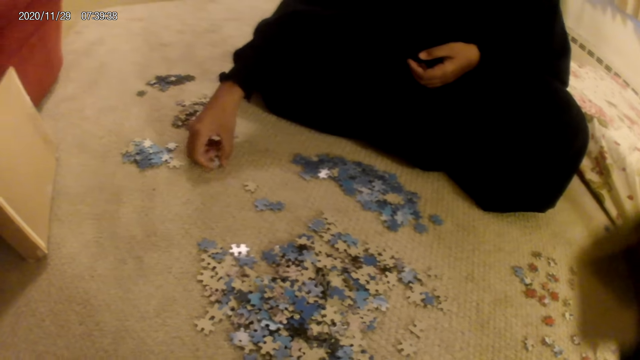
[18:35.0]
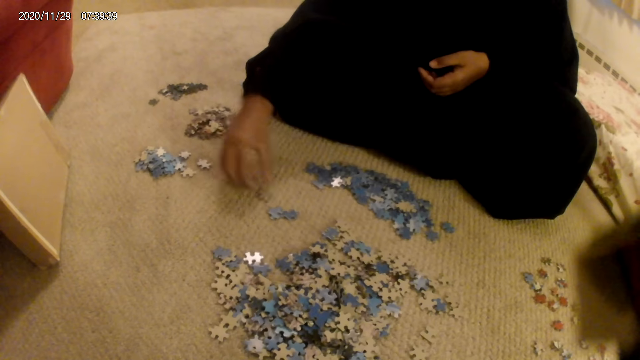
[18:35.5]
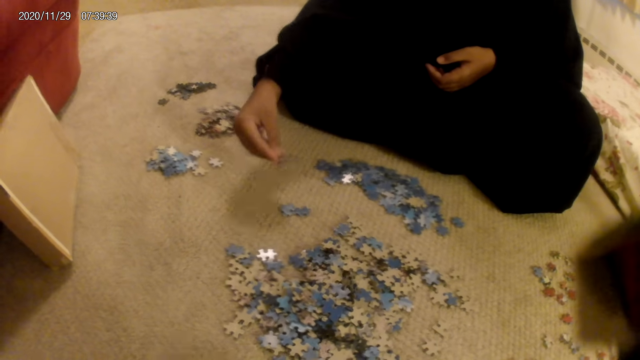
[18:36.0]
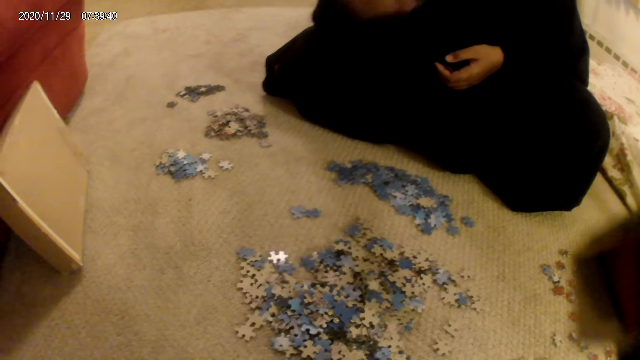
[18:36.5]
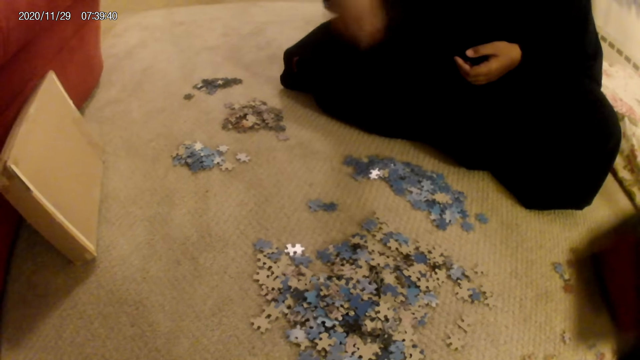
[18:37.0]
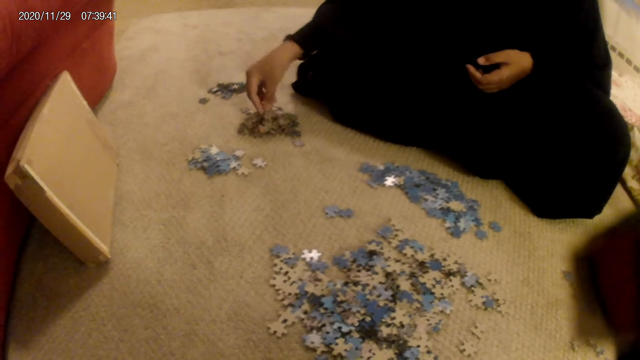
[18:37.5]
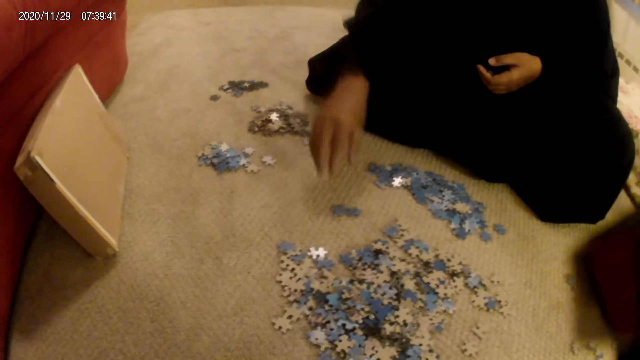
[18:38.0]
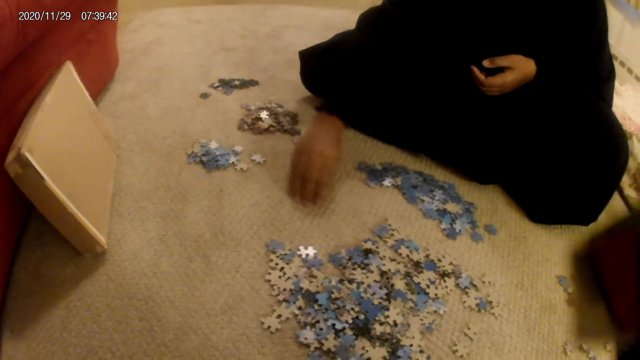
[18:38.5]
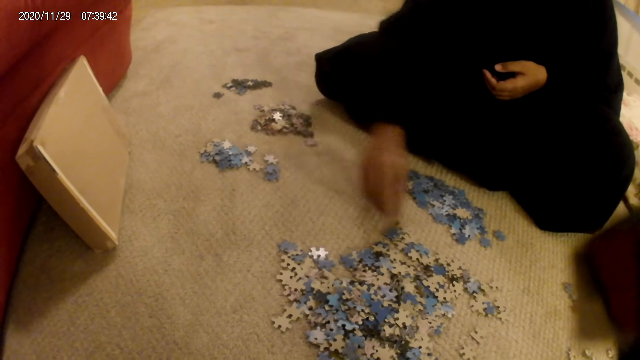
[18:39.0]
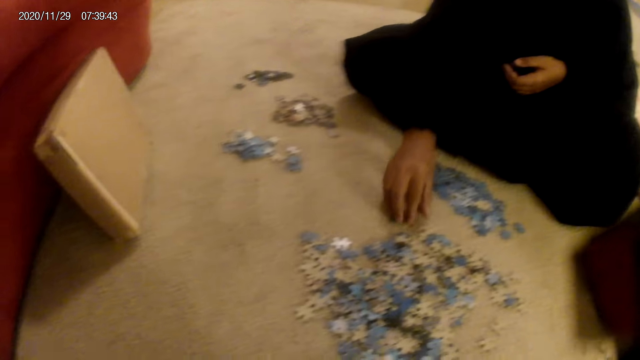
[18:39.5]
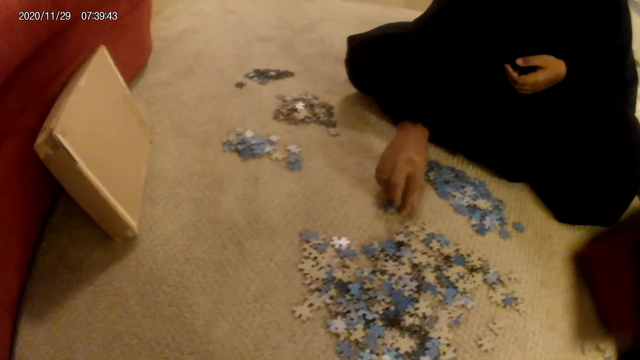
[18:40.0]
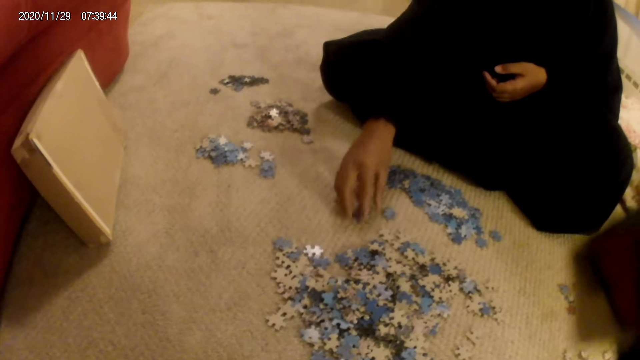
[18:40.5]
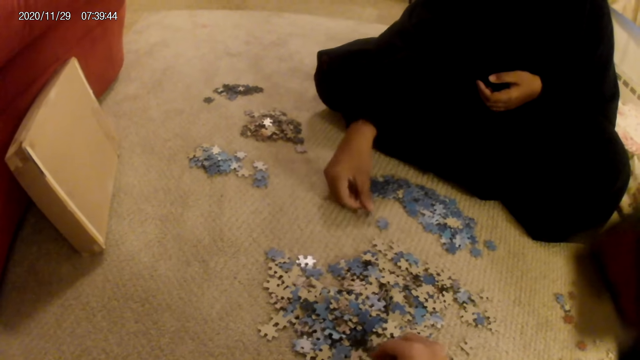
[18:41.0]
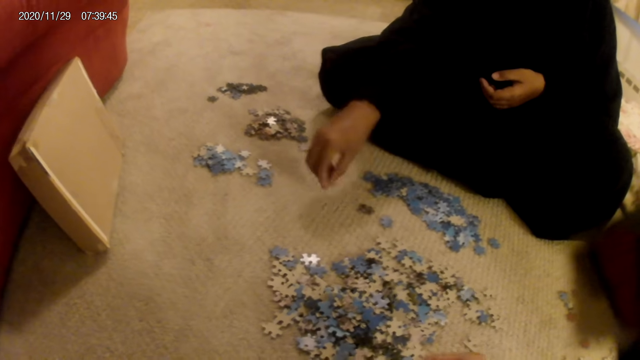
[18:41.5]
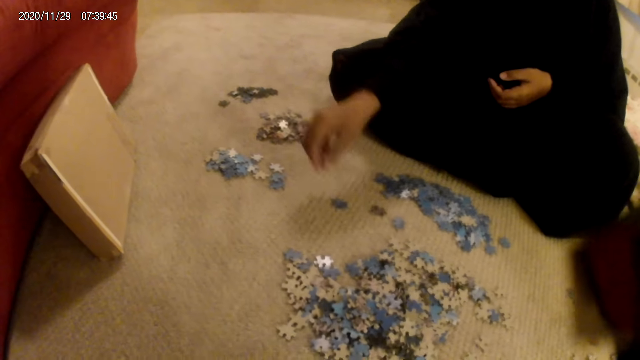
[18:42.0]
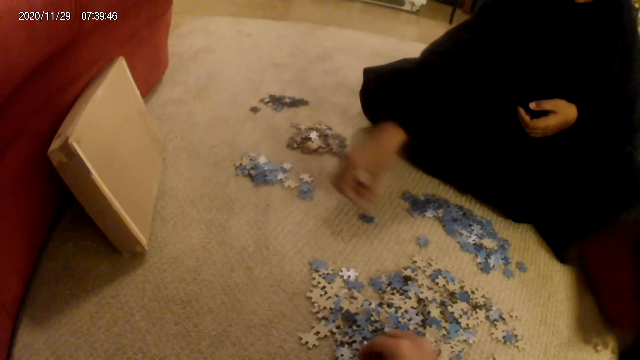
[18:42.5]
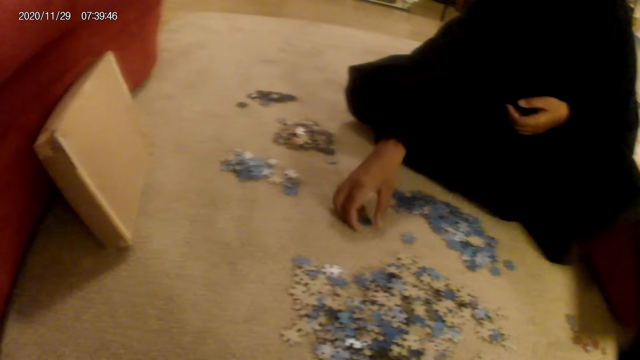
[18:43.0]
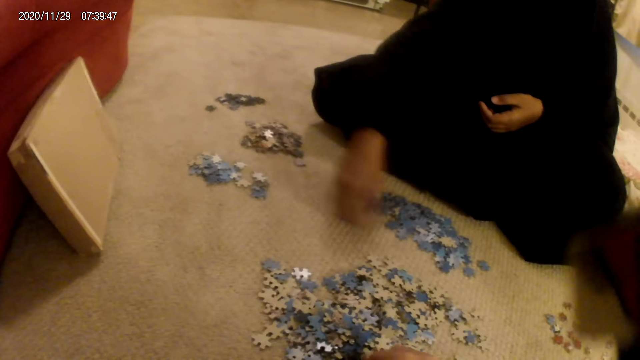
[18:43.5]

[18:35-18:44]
A woman picks a card or jigsaw puzzle piece from the floor. The woman places the card on the floor. The woman moves cards on the floor. The woman moves the cards on the floor again. The woman turns the jigsaw pieces.

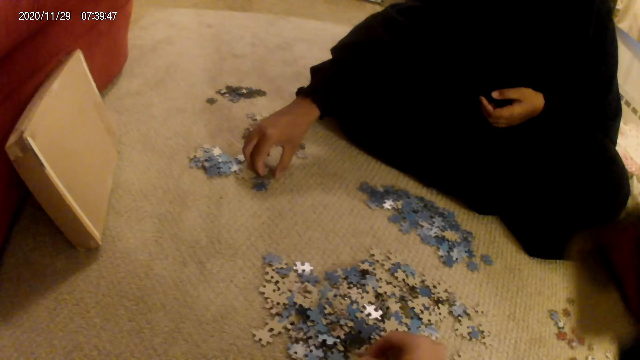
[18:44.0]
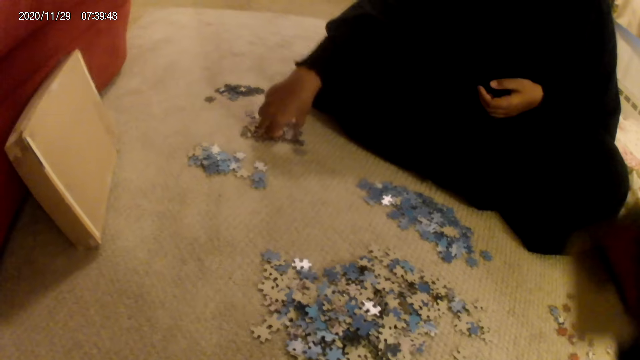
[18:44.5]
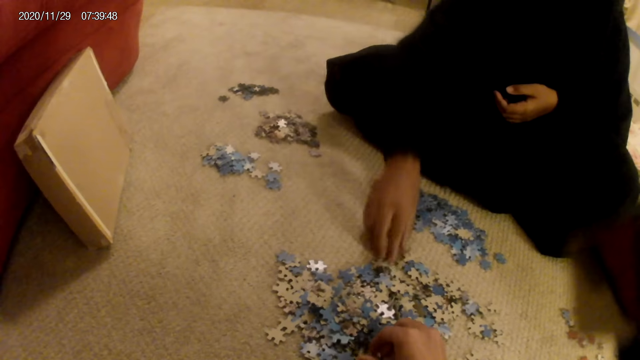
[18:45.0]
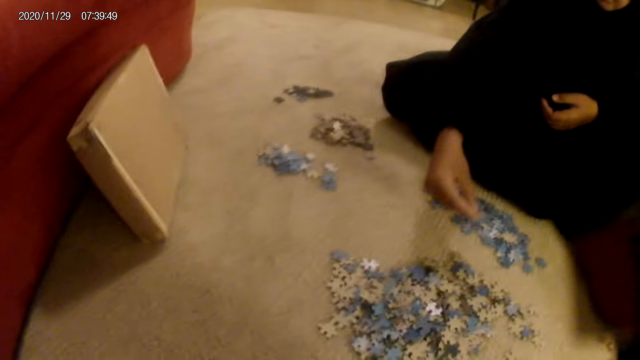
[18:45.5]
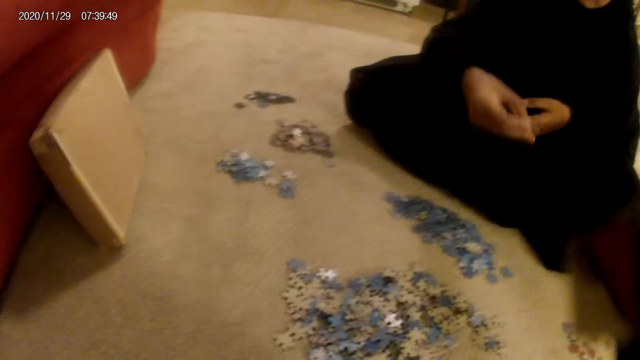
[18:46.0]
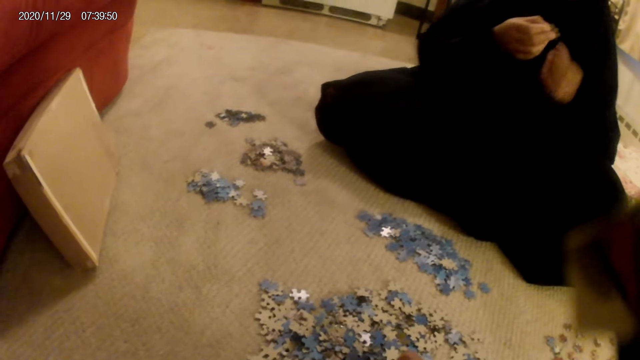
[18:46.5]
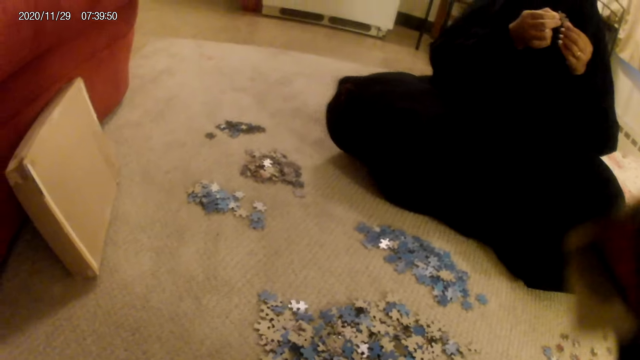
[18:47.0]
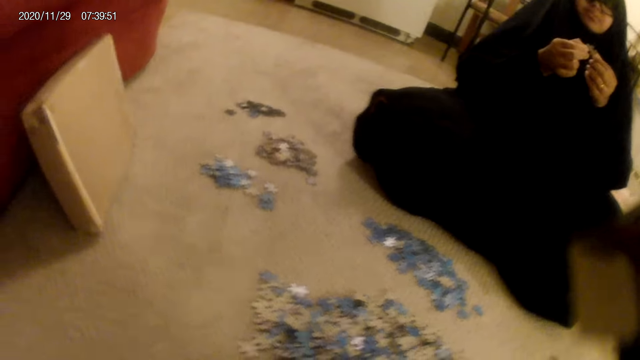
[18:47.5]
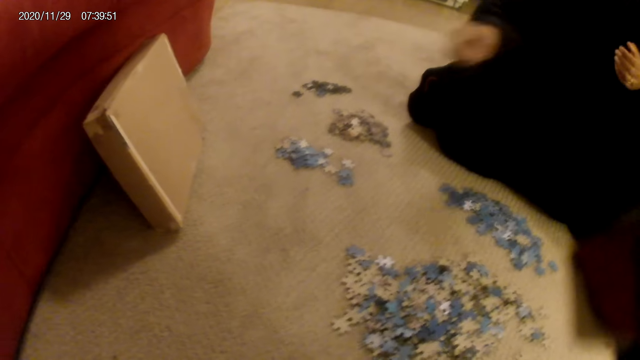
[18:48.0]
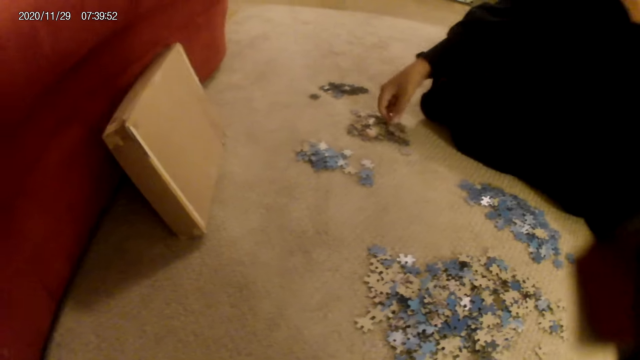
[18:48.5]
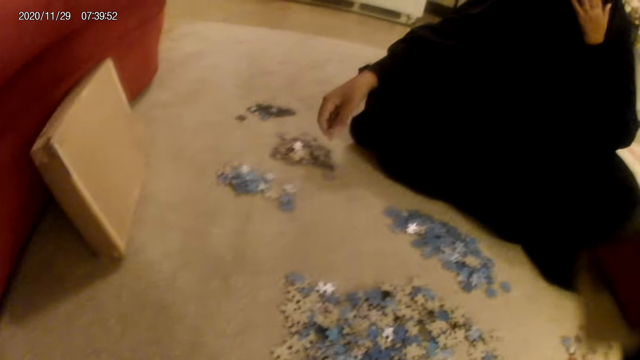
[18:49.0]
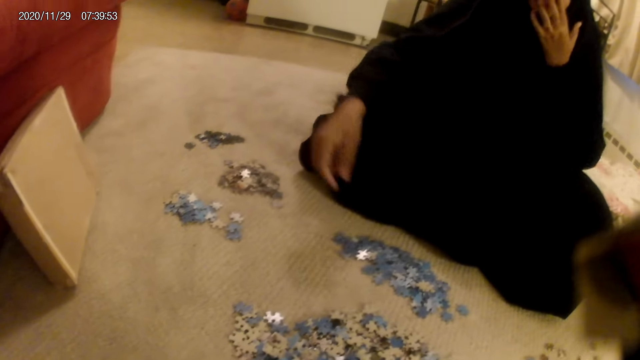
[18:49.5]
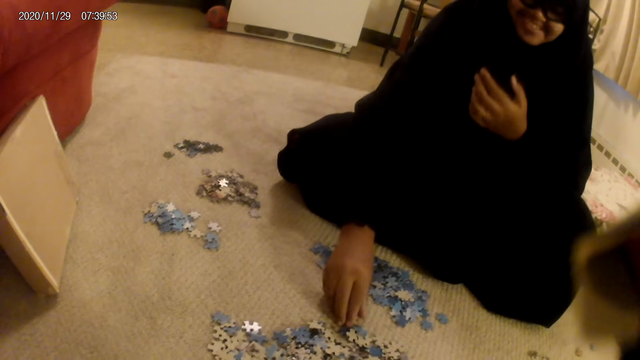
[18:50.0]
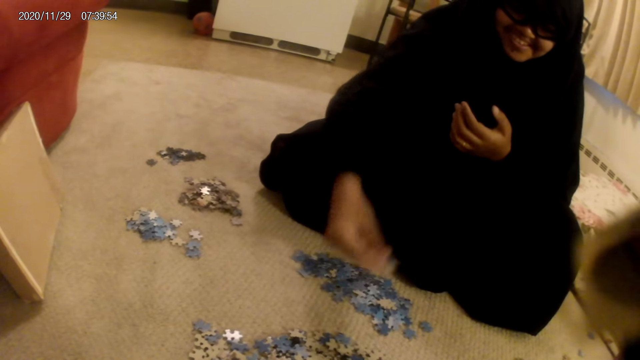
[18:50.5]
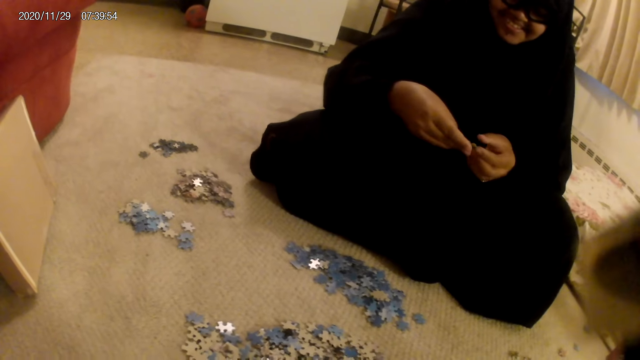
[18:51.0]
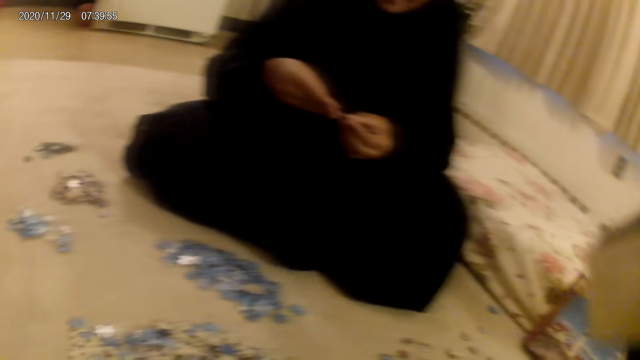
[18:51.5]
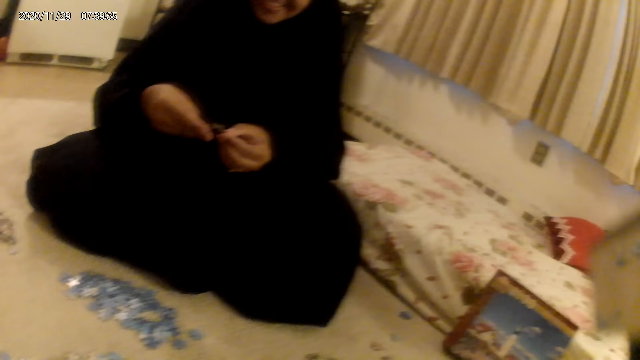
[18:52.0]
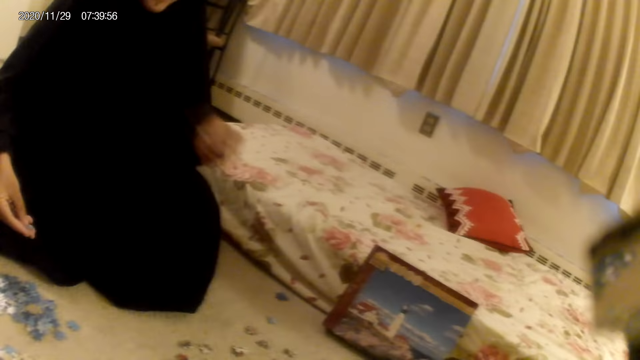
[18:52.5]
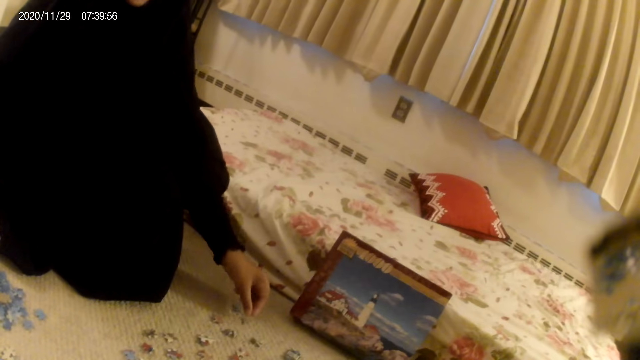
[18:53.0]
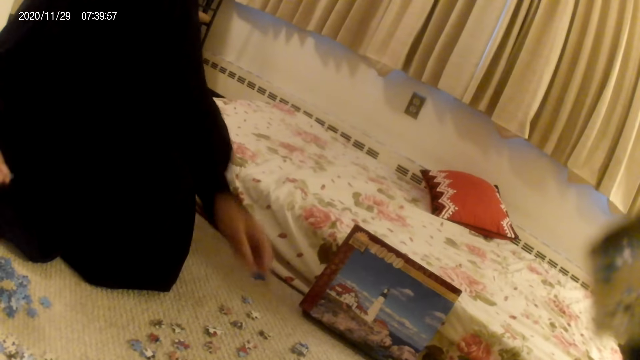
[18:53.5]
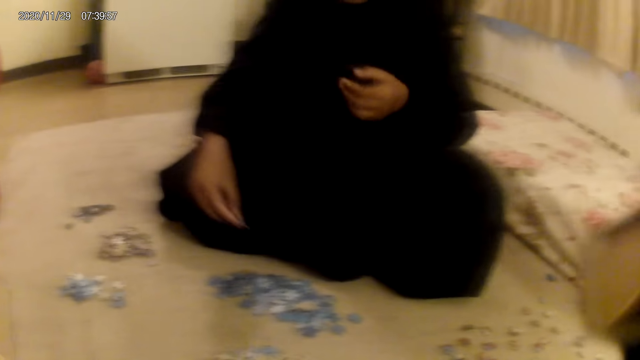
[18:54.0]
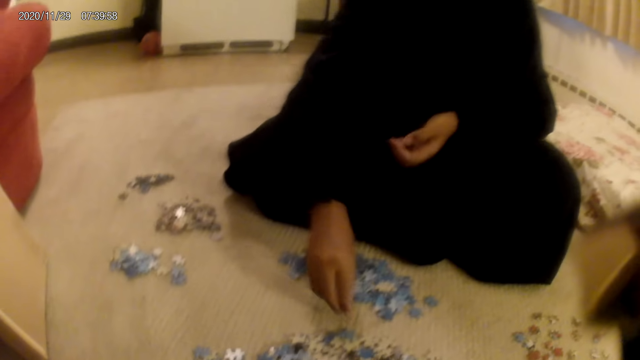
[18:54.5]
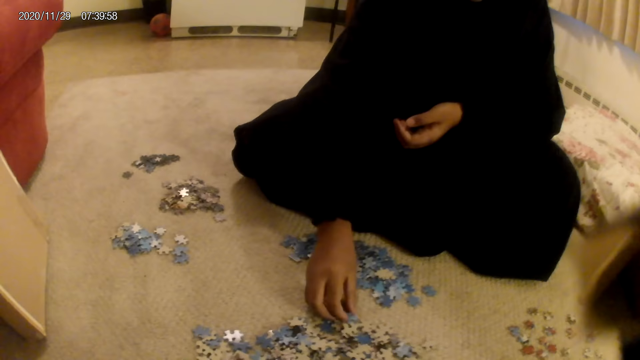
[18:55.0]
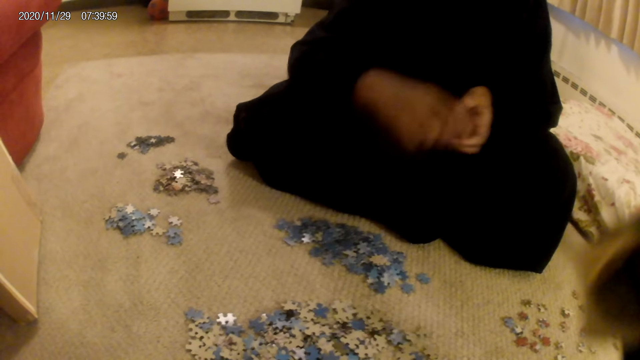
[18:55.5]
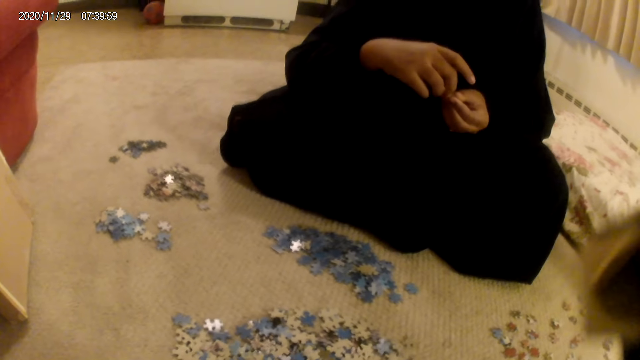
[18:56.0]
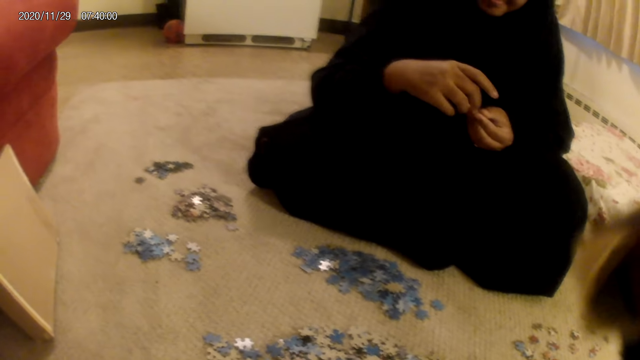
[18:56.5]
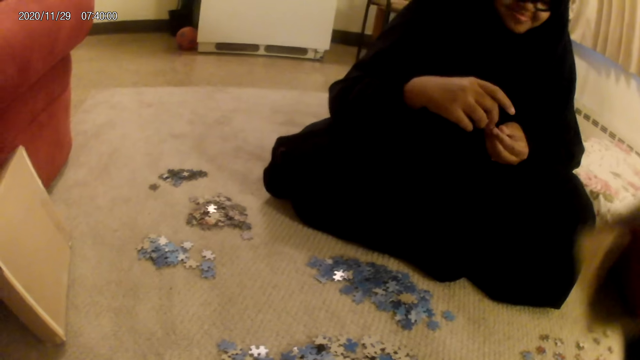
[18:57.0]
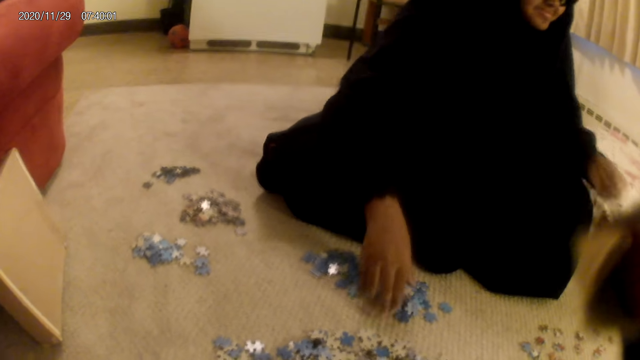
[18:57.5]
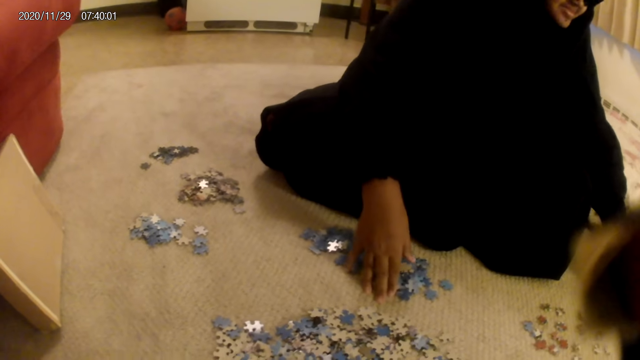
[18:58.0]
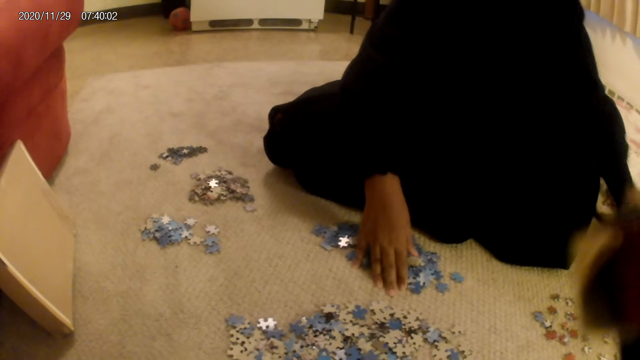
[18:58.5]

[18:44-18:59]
A woman picks a card or jigsaw puzzle piece from the floor. The woman picks the card from the floor again. The woman looks at the jigsaw puzzle piece. The woman places the card on the floor. The woman picks the card from the floor. The camera wearer does something. The woman places the card on the floor. The woman sorts cards on the floor. The woman picks the card from the floor and looks at the jigsaw puzzle piece. The camera wearer does something. The woman places the card on the floor.
